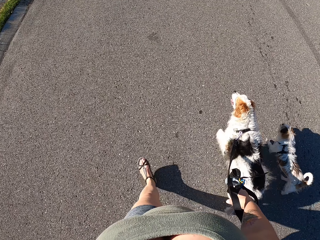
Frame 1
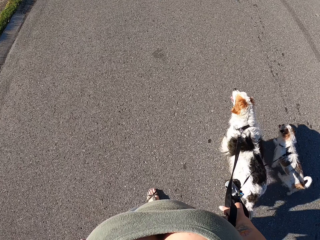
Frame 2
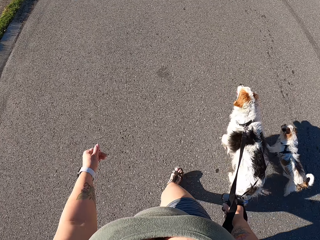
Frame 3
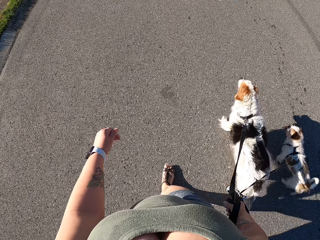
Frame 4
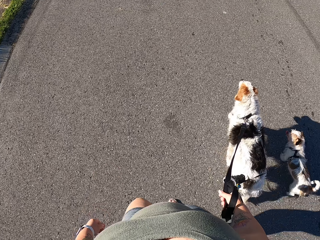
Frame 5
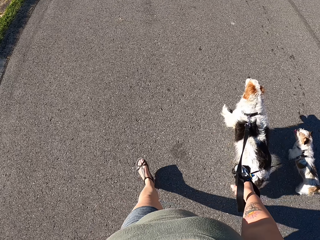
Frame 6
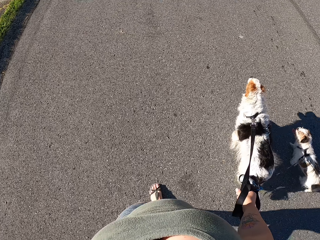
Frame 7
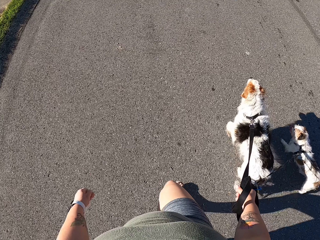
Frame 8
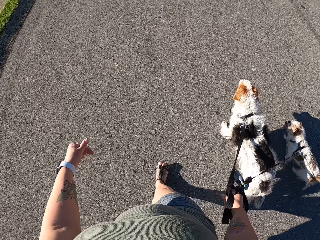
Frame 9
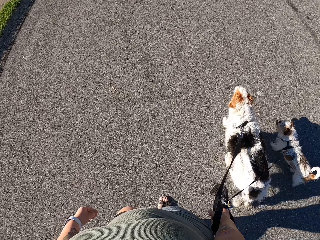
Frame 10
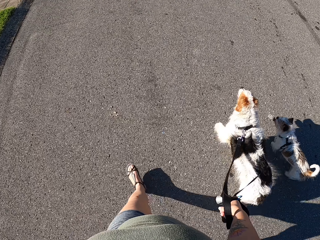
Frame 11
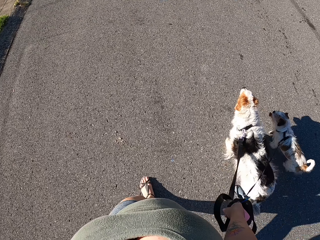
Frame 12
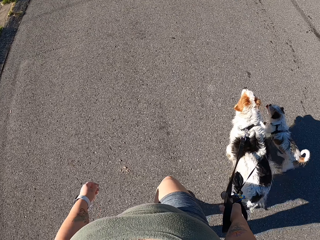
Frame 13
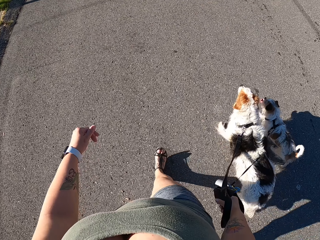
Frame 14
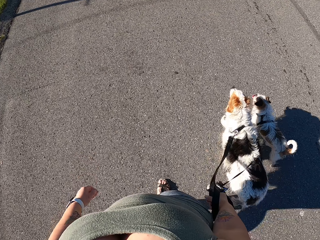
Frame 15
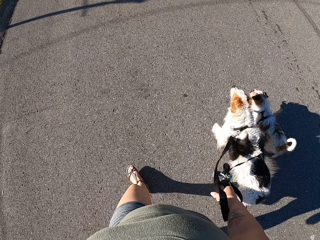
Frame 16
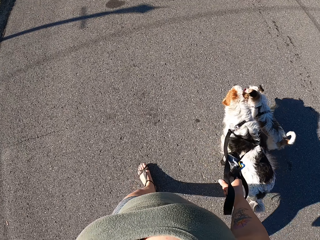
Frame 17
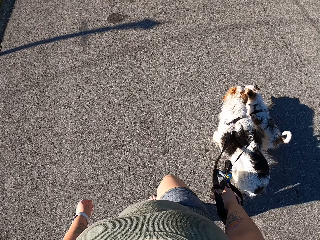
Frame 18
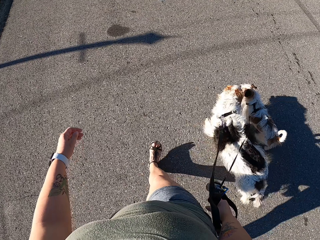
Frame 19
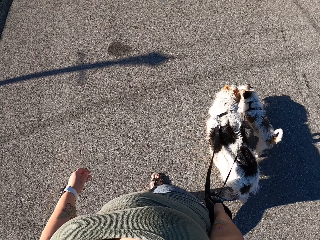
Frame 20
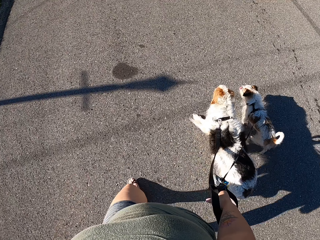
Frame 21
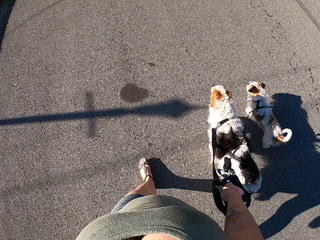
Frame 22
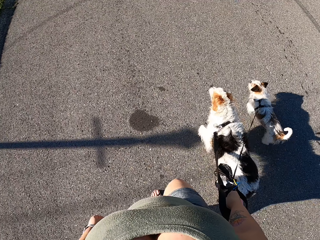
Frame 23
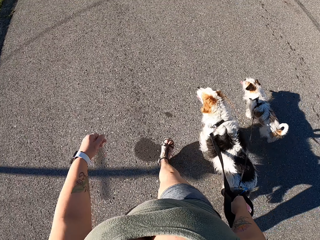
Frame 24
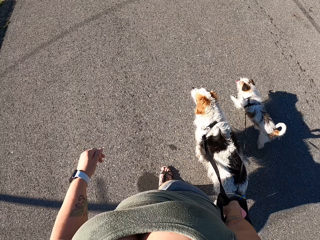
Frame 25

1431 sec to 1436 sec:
The camera wearer walks along the road holding the dogs.

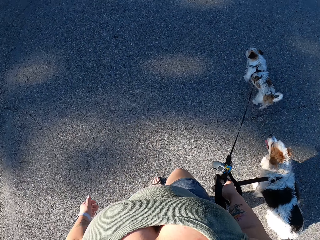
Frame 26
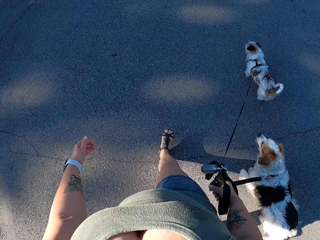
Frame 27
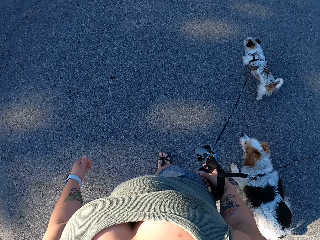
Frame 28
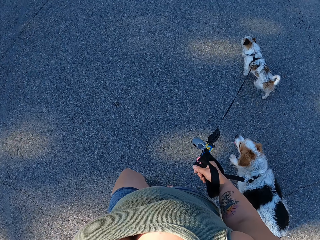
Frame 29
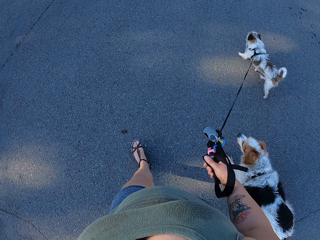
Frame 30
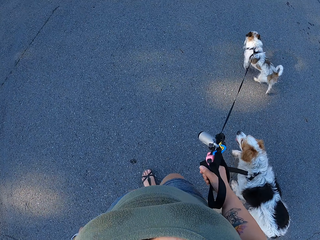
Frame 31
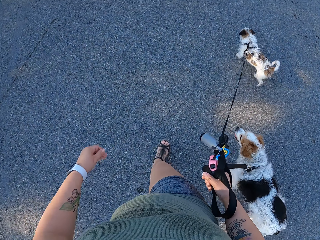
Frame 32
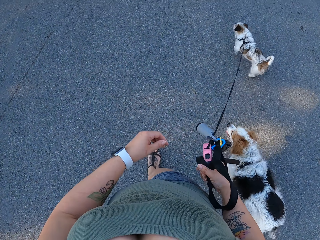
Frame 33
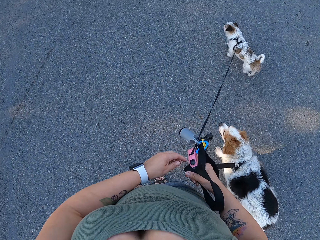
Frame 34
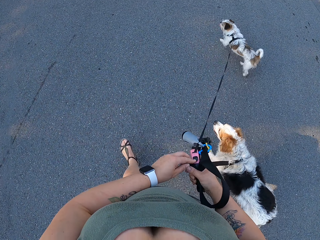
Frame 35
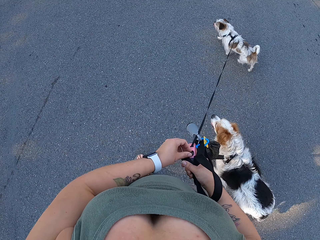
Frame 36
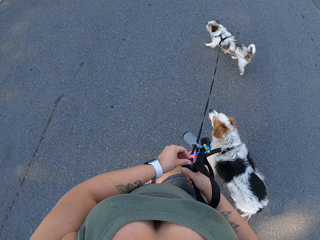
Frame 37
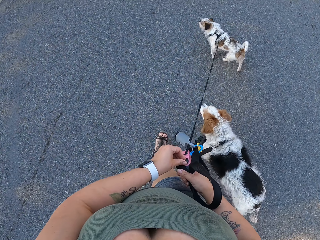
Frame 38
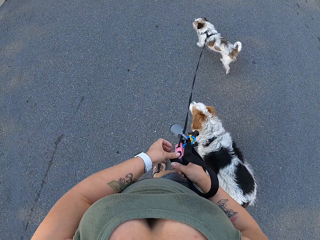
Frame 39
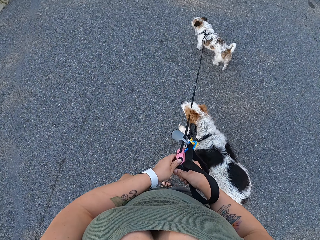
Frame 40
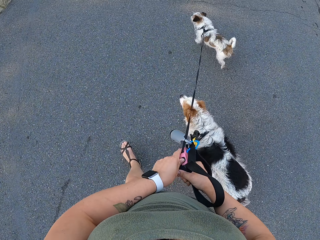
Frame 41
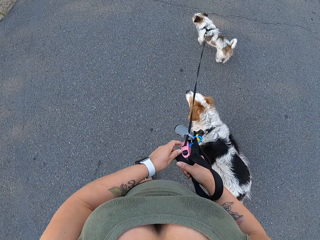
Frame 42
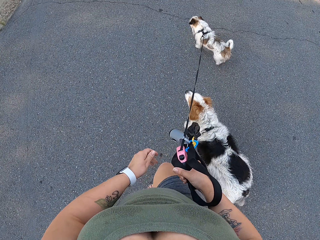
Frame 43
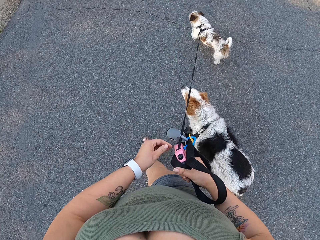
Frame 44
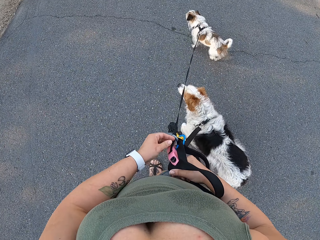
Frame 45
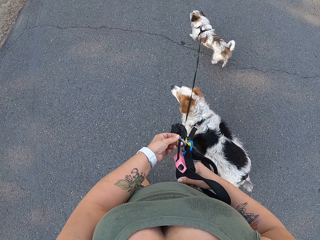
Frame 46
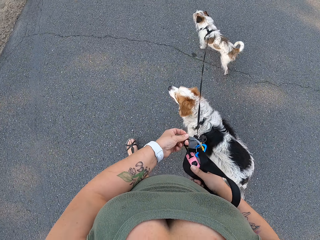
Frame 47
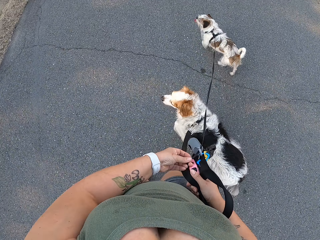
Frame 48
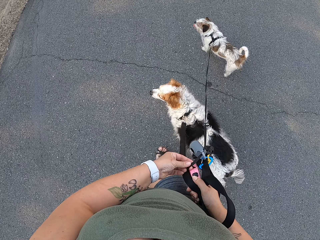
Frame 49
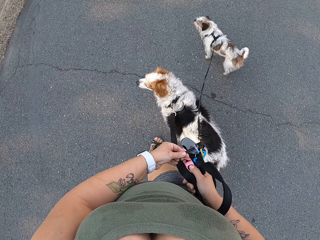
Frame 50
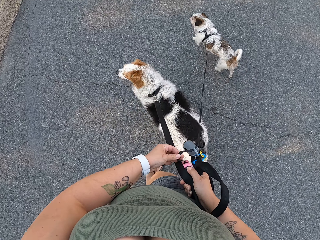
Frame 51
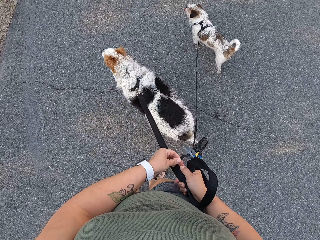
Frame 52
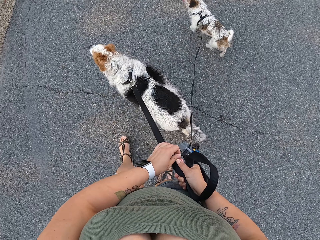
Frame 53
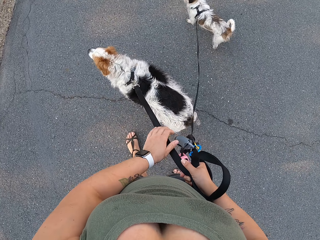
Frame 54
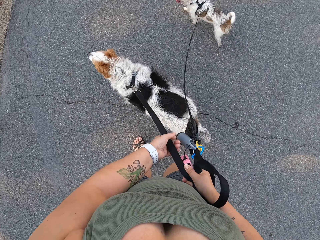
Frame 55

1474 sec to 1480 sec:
The camera wearer holds the leash with both hands. She adjusts the dogs' leashes. She pulls her hand off the leash, walks the dogs on the road and pulls the leash.

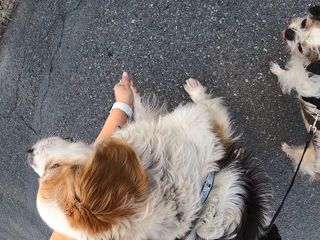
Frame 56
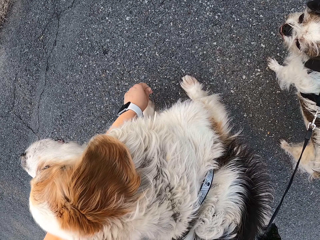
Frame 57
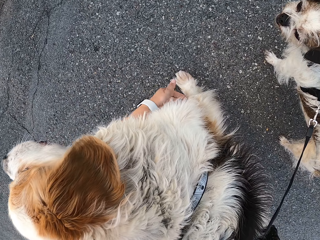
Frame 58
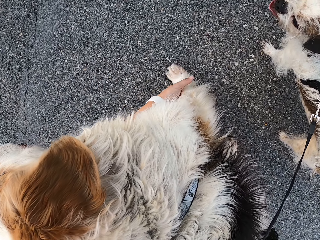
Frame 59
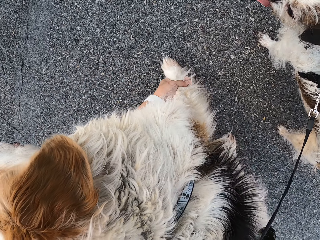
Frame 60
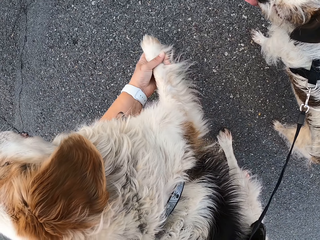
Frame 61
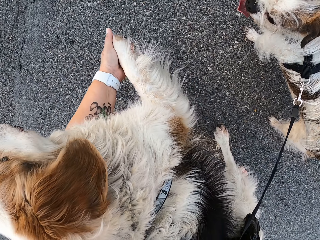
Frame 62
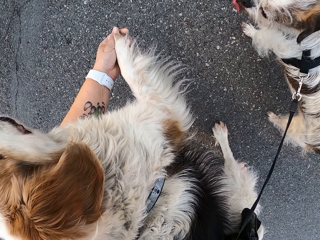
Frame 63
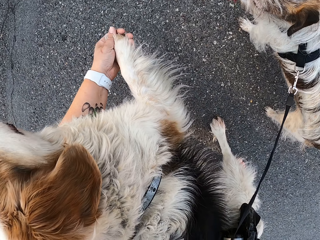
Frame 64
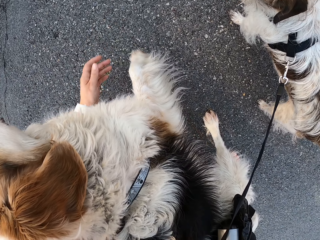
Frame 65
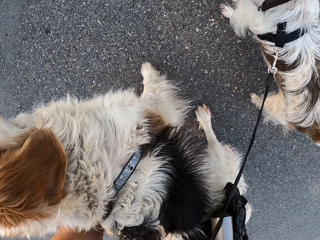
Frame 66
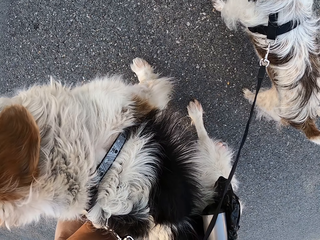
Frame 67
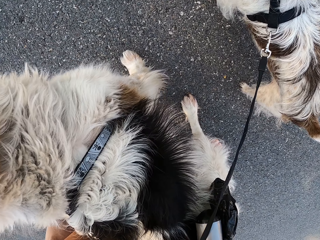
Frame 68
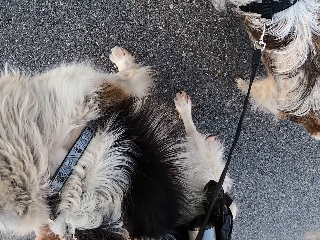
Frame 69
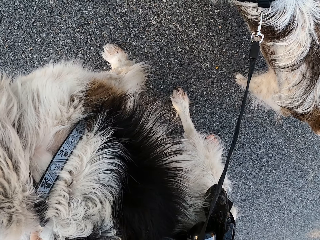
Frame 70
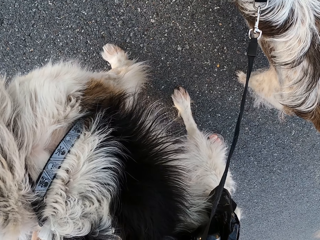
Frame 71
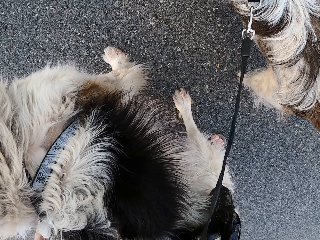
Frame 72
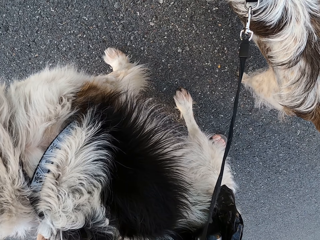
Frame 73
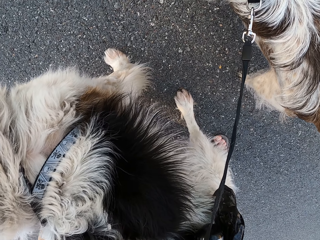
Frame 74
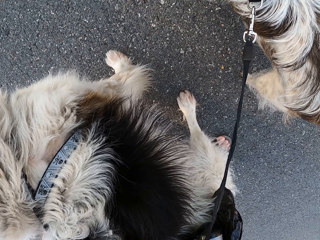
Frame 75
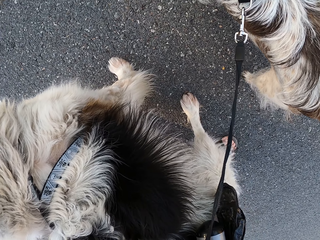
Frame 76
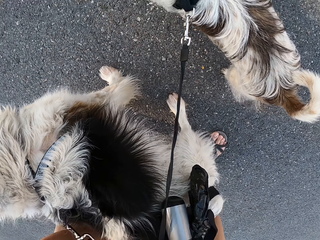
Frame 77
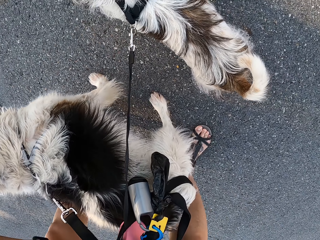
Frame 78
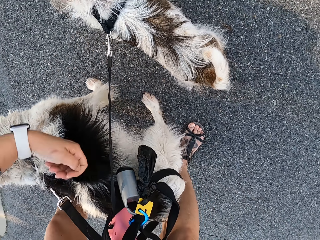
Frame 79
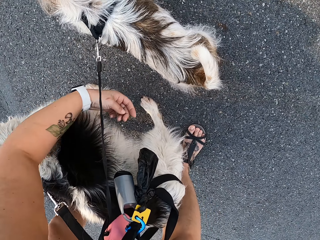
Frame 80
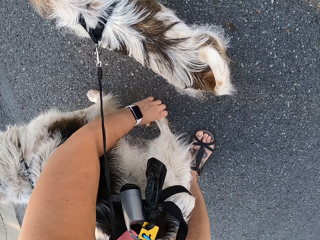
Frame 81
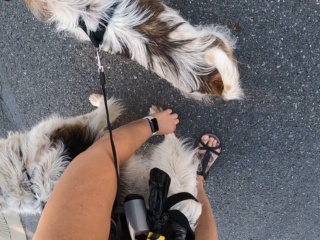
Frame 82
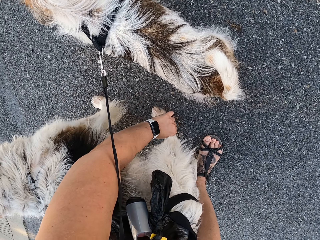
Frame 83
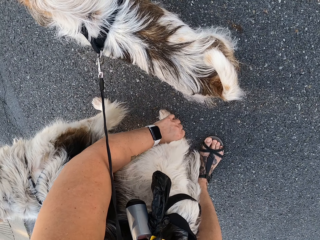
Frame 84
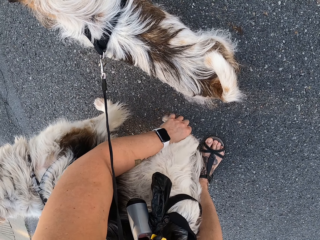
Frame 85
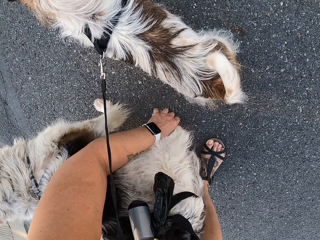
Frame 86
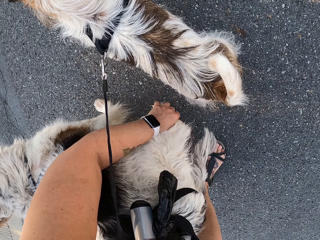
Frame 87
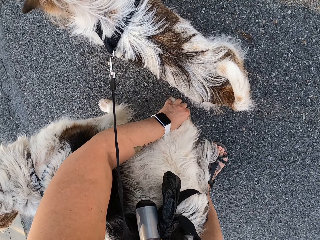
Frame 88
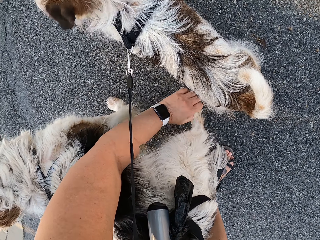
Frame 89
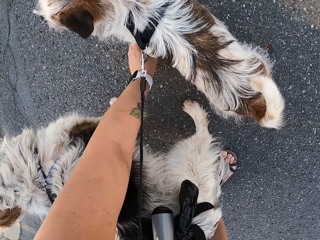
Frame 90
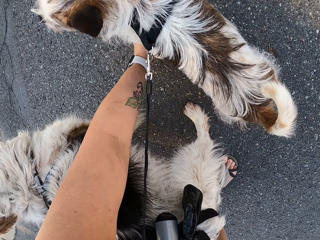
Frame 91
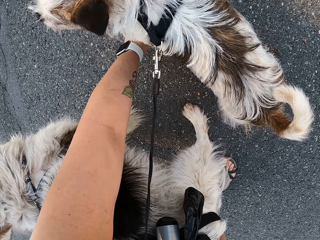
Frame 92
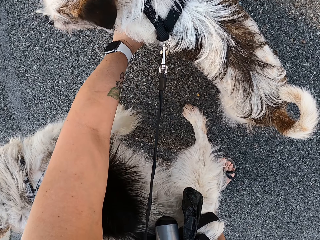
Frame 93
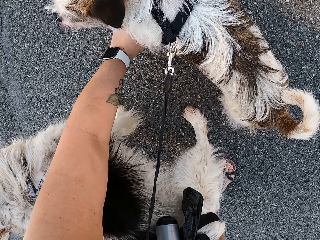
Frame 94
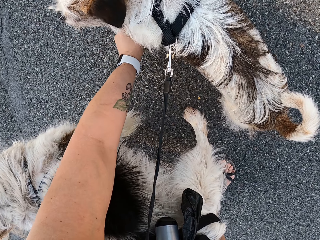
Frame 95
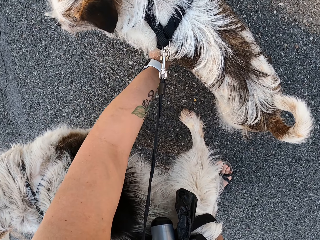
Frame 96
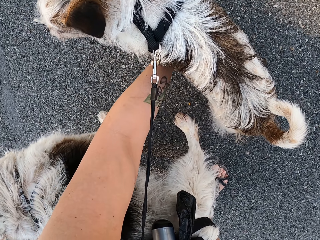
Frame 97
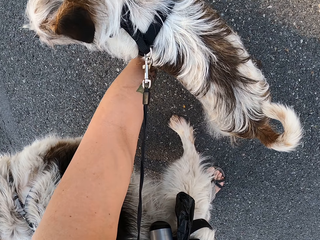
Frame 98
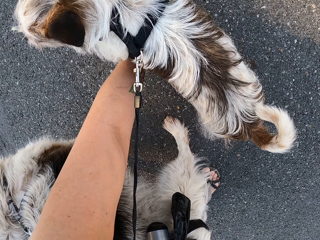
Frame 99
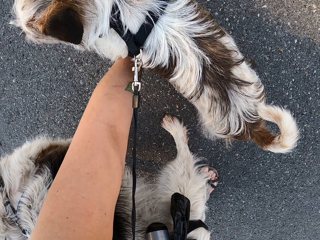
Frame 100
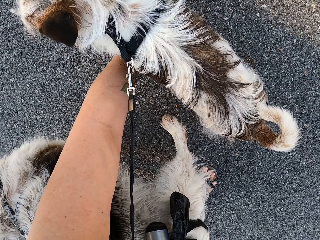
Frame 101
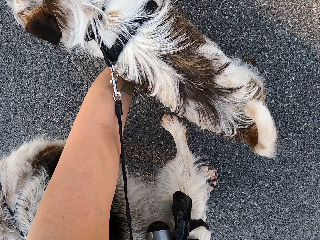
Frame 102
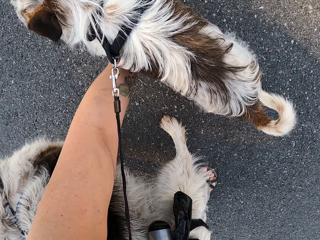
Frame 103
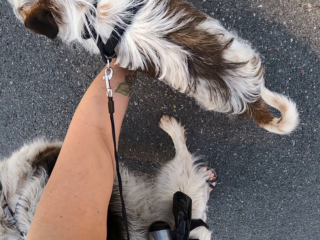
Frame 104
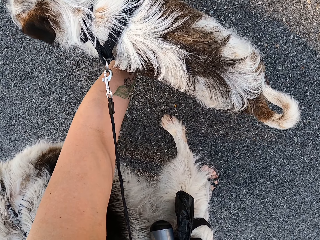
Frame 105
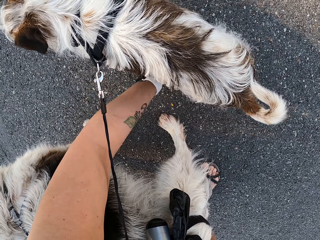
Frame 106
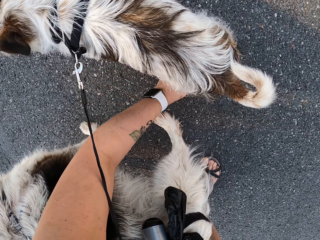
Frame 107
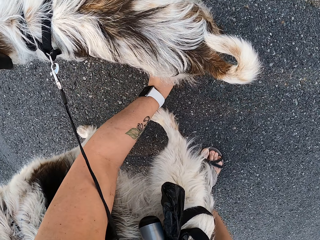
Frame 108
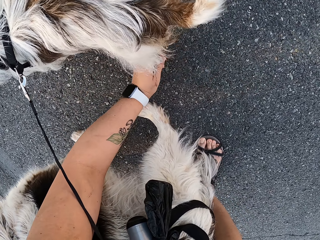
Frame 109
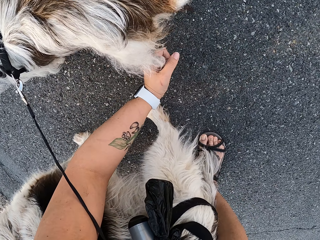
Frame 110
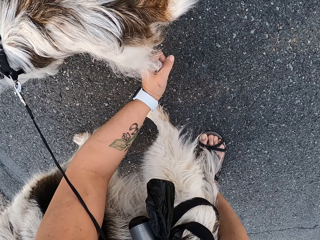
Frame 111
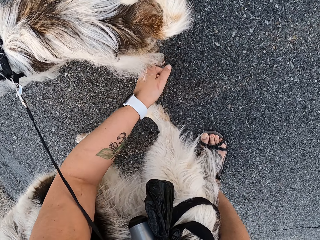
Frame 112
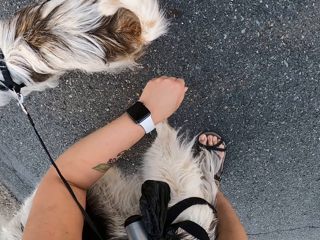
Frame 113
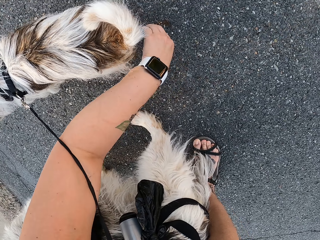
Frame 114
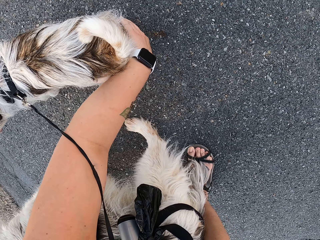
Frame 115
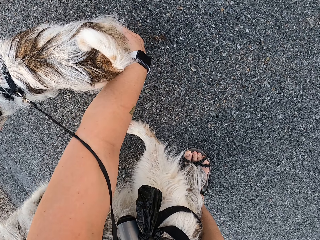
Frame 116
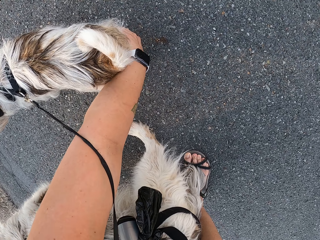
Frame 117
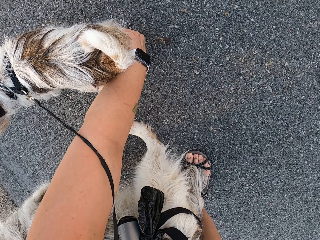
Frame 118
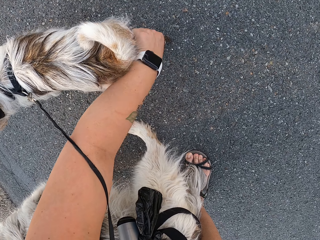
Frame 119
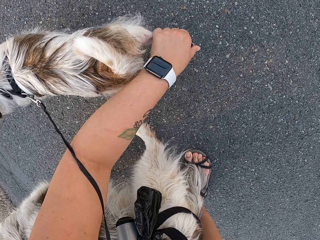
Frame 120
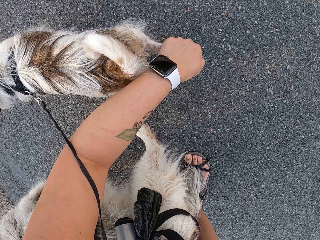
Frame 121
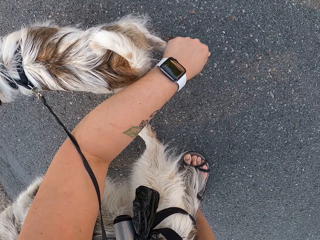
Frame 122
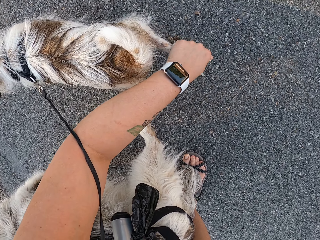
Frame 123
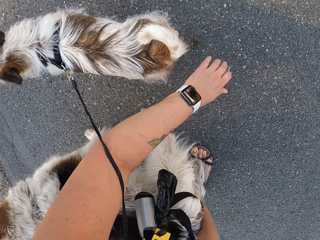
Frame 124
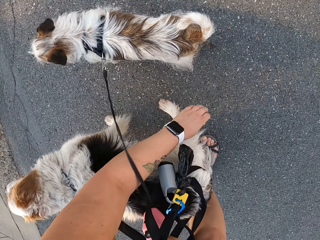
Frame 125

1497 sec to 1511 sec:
The camera wearer holds the dog's leg. She pulls her hand off the leg. She holds the dog's leg. She pulls her hand off the leg. She holds the dog's leg. She pulls her hand off the leg. She holds the dog's leg. She pulls her hand off the leg. She holds the dog's leg.
